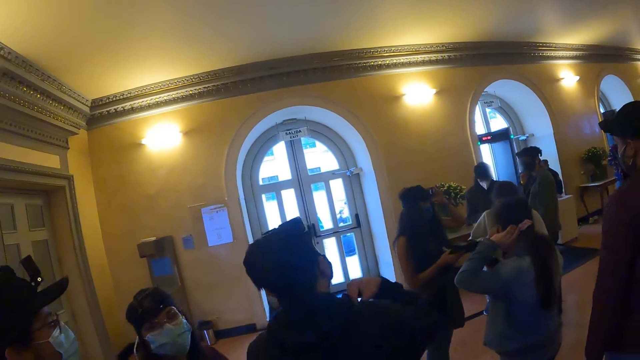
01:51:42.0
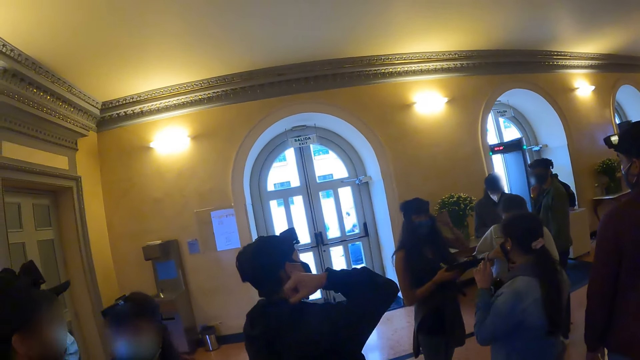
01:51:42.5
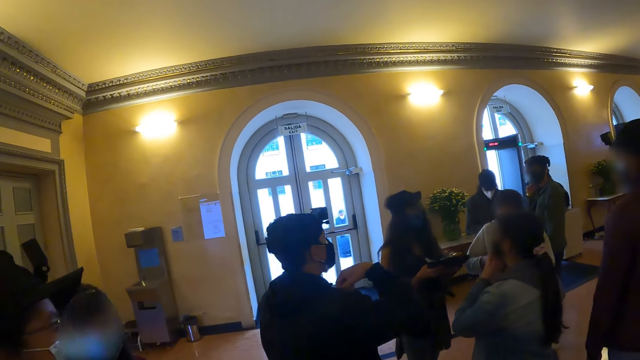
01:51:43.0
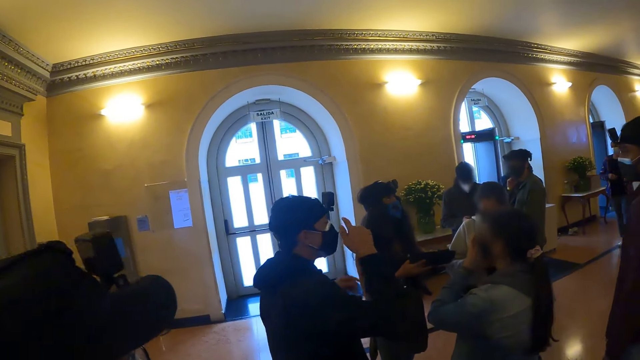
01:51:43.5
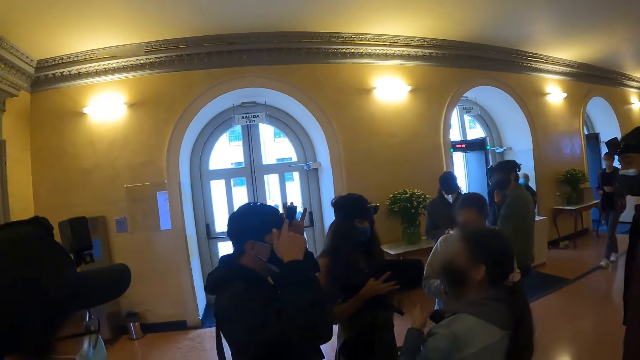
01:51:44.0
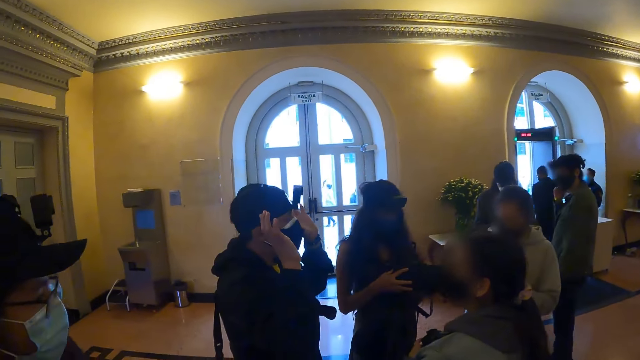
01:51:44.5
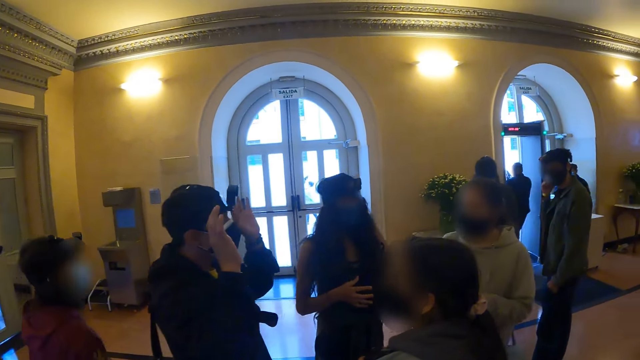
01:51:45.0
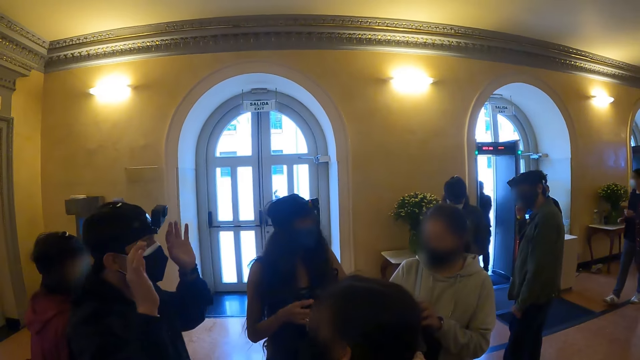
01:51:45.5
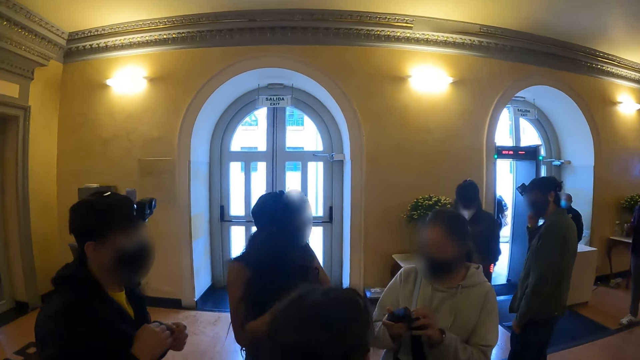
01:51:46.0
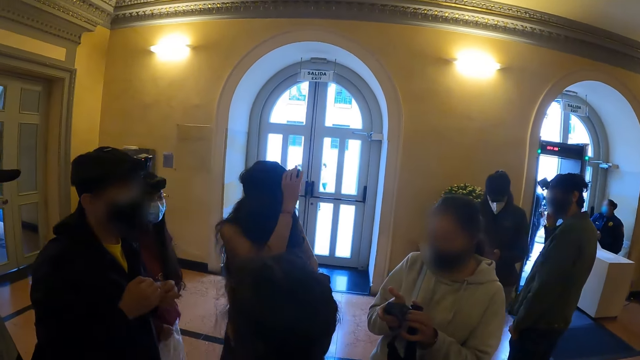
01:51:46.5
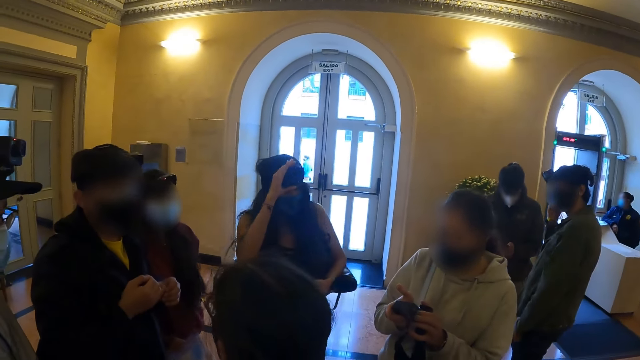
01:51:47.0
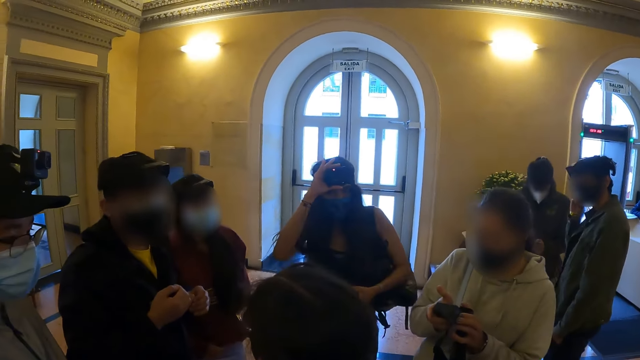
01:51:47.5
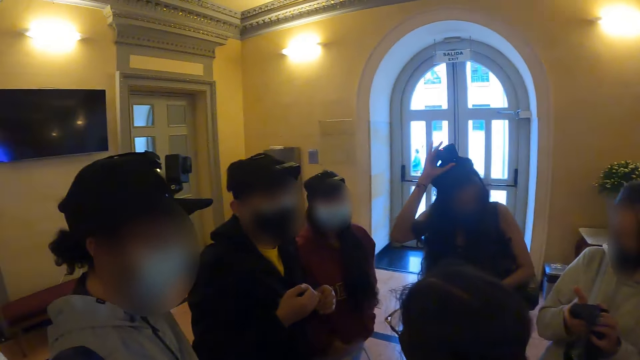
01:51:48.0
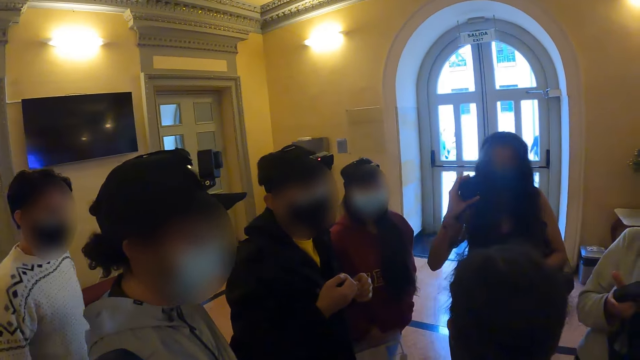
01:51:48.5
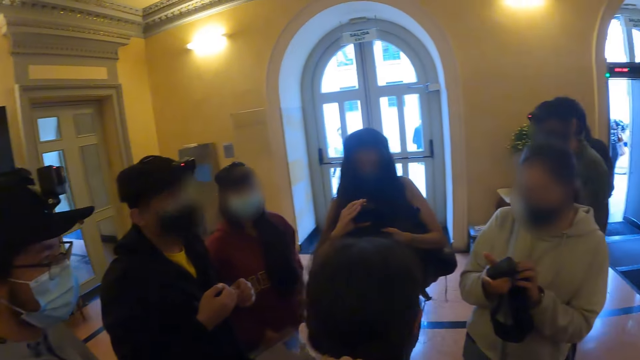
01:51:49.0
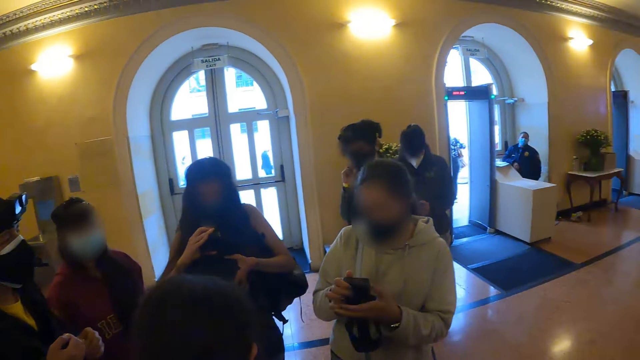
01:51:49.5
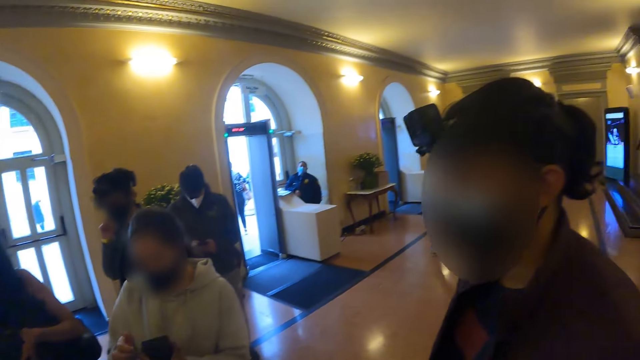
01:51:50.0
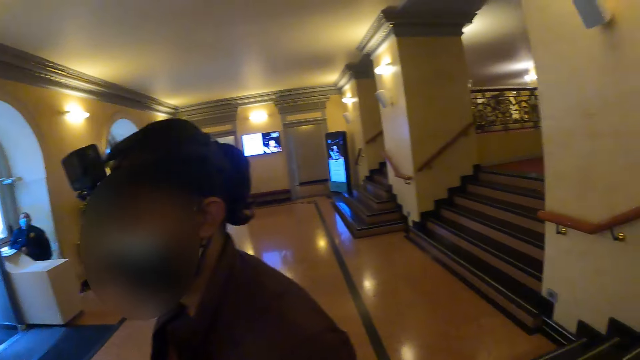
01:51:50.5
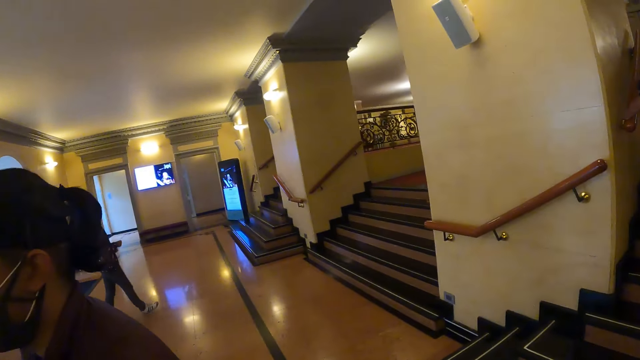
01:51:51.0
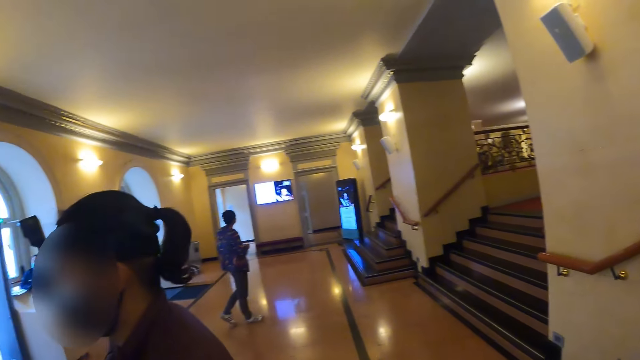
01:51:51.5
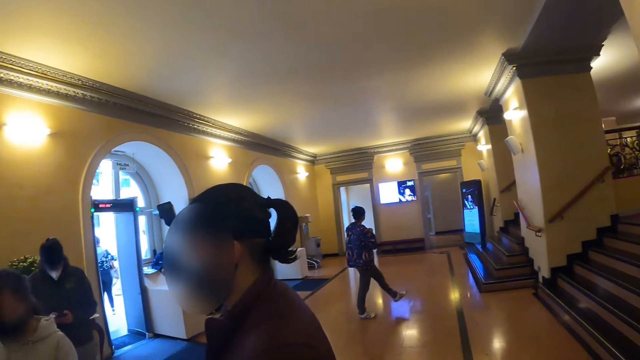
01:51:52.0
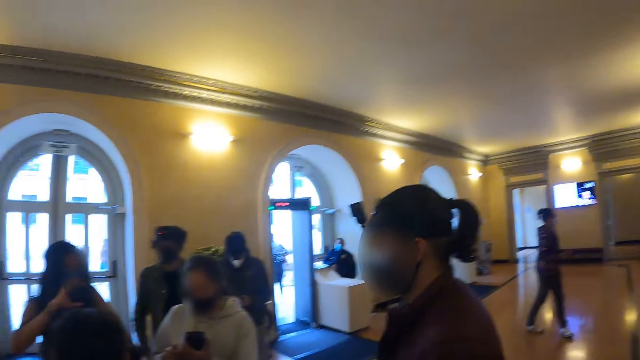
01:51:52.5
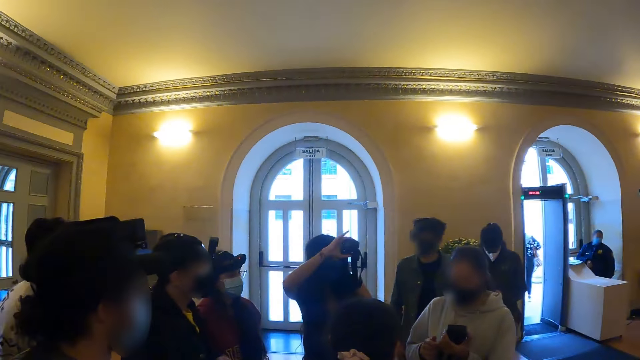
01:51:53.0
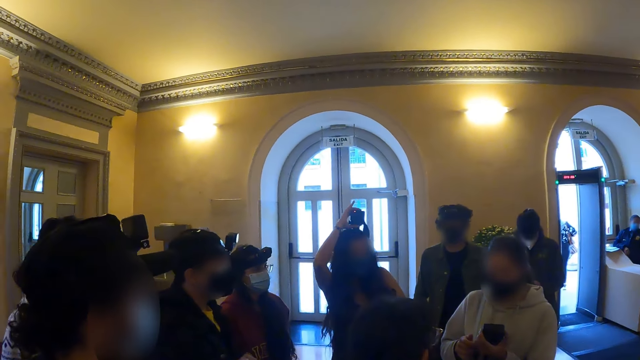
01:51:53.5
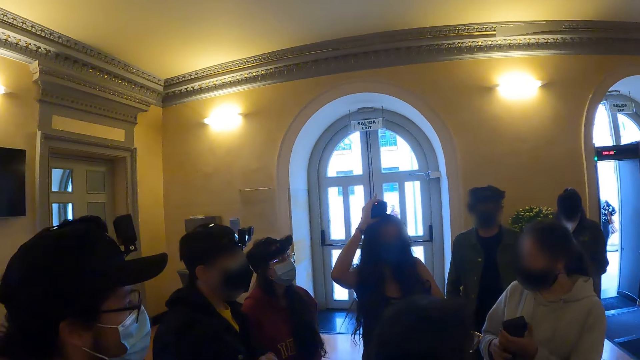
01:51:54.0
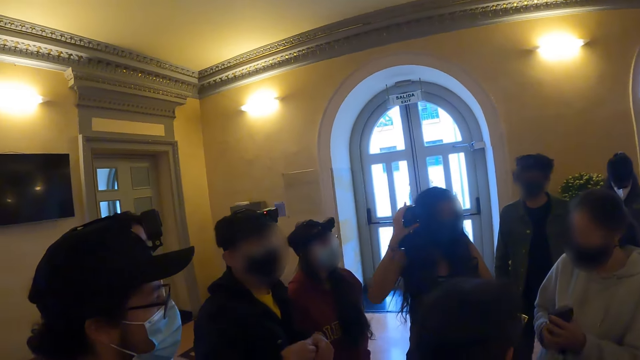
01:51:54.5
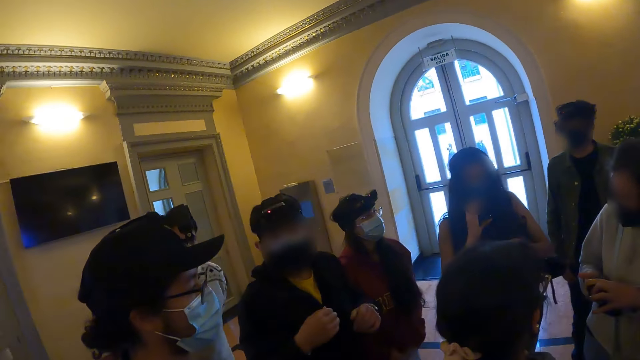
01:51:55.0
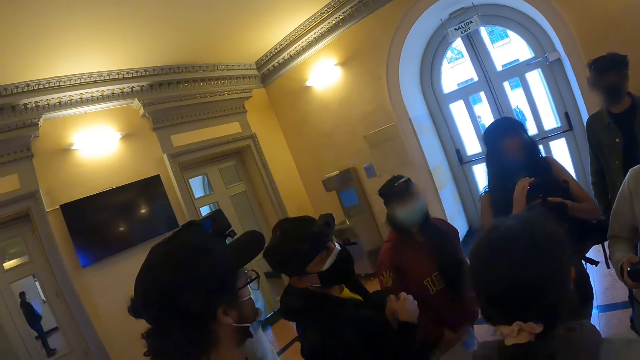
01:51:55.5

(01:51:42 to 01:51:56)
The camera wearer walks around the room. They look around the room.

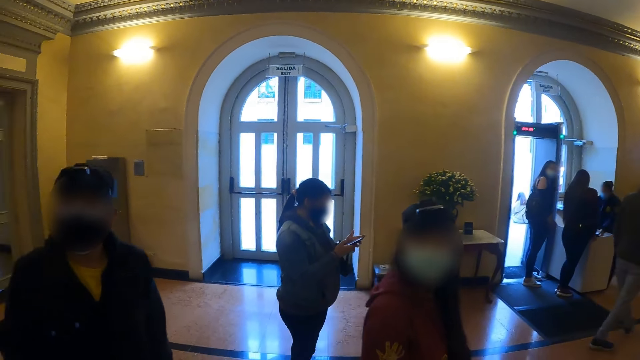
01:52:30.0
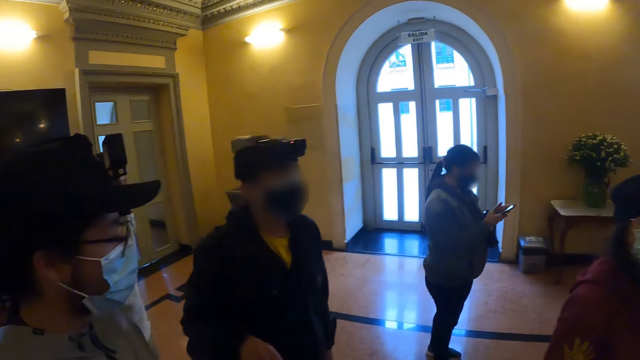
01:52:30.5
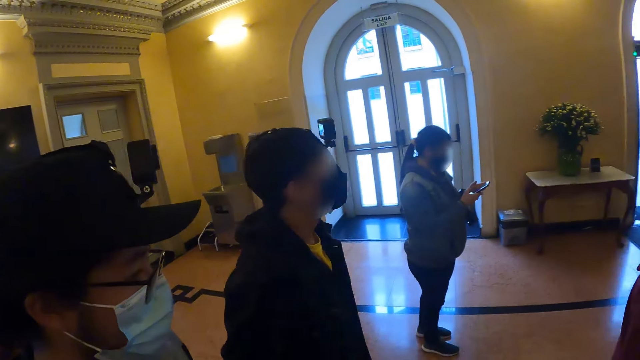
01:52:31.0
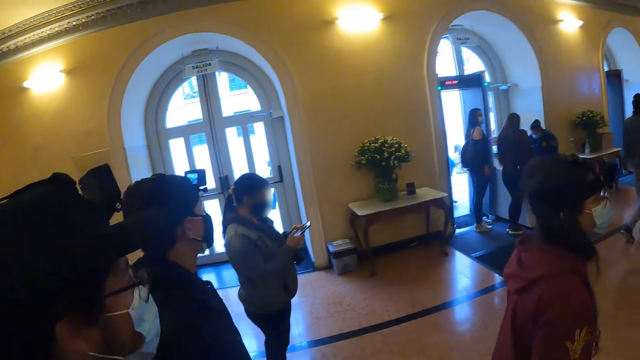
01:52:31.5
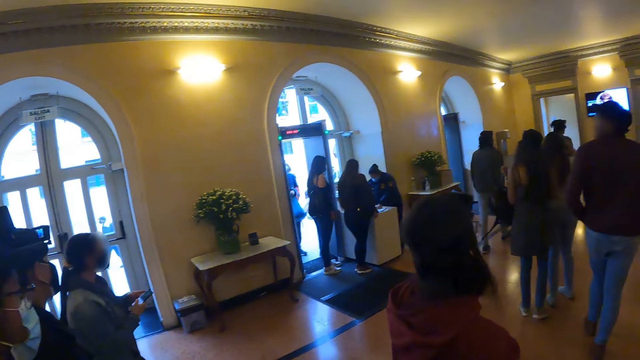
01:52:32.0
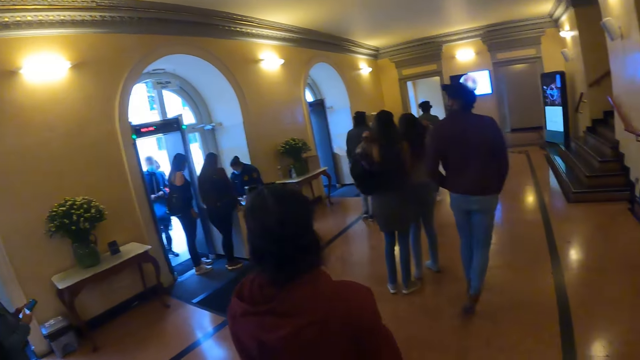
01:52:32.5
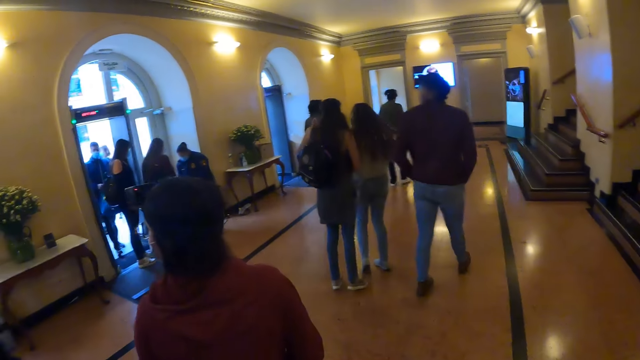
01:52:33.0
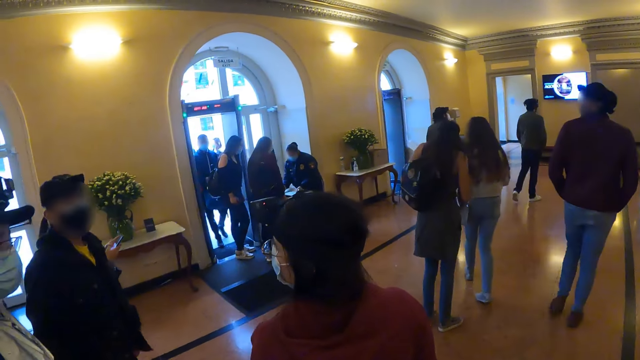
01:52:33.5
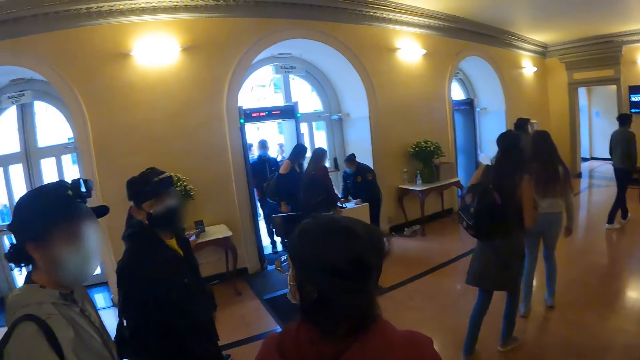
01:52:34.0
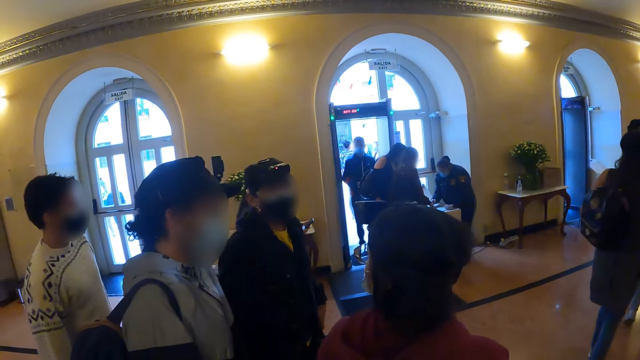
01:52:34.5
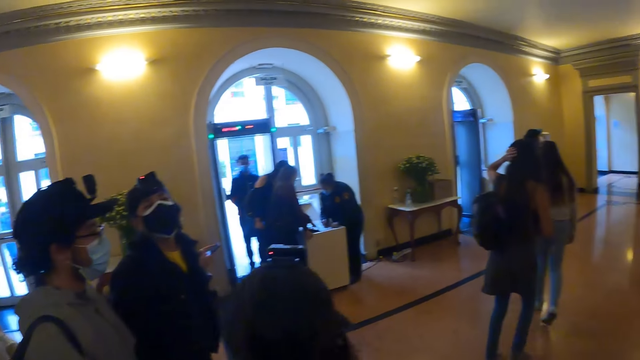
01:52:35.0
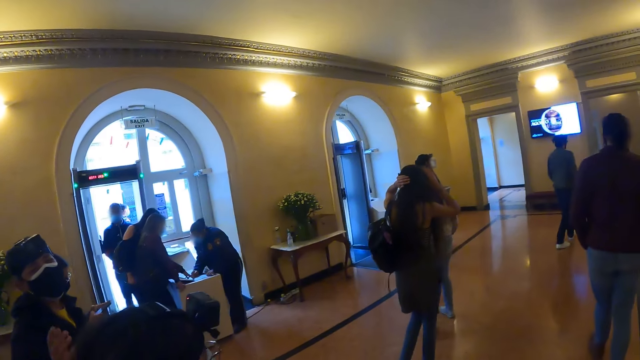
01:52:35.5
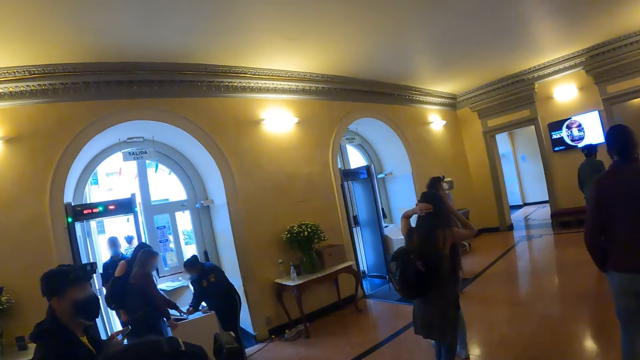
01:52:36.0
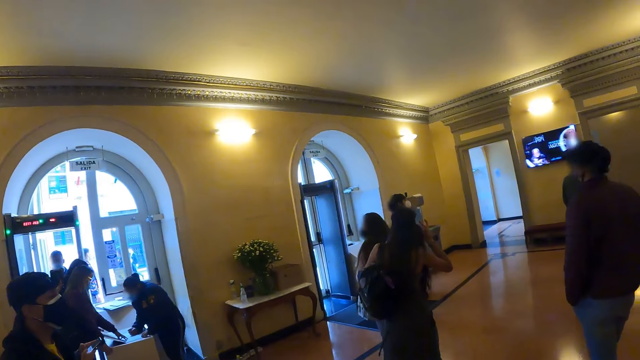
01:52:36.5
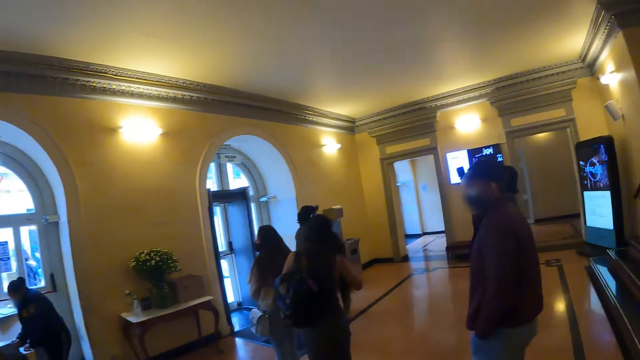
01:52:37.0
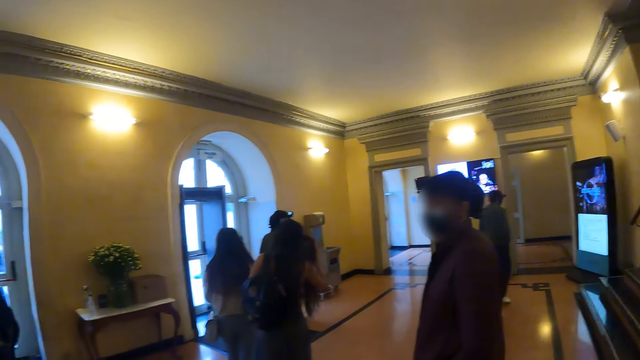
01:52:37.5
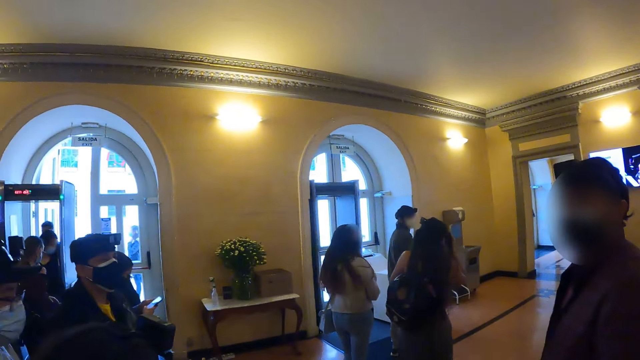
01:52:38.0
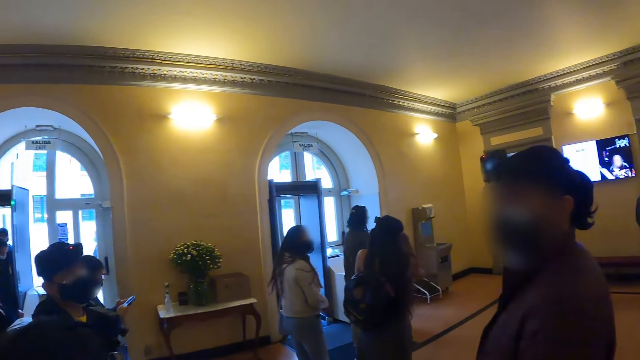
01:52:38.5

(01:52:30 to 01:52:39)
The camera wearer walks around the room. They stop.
